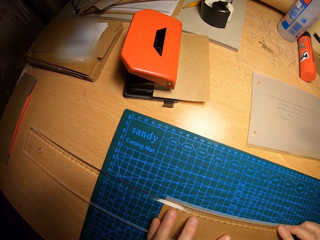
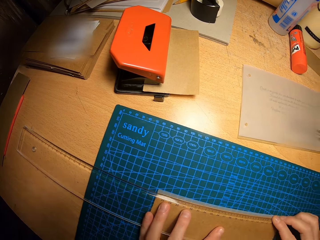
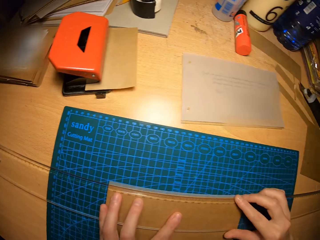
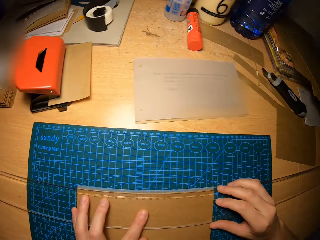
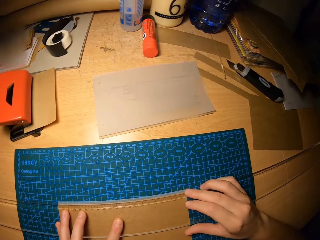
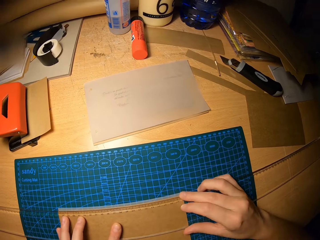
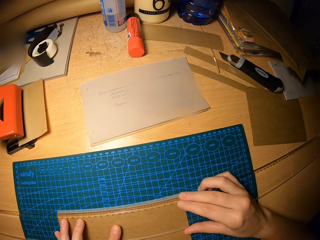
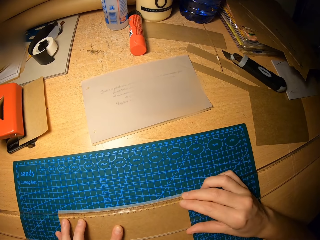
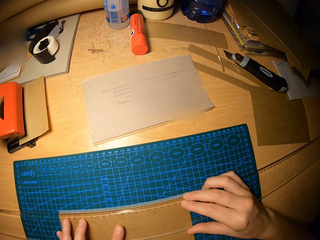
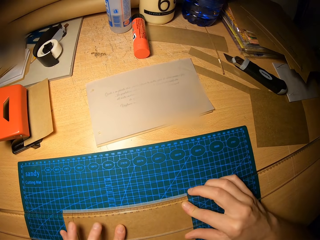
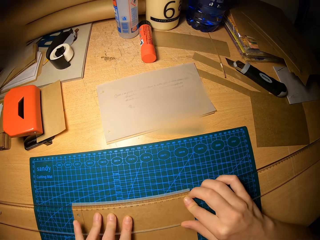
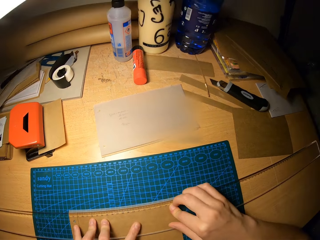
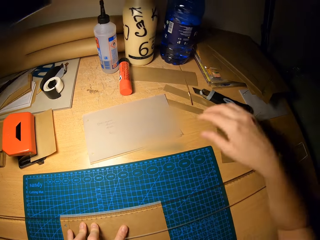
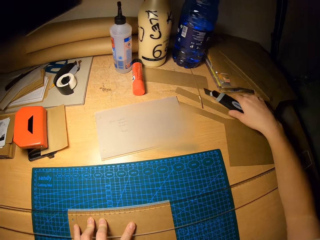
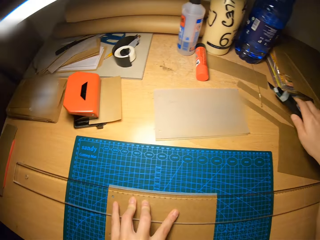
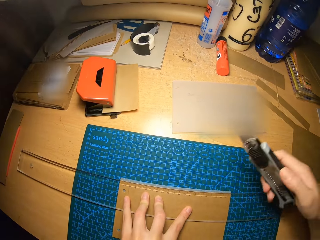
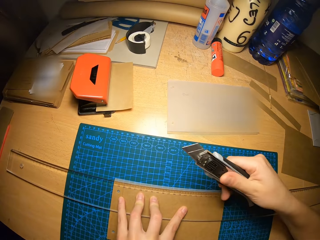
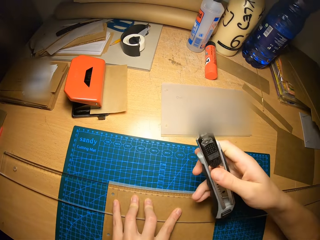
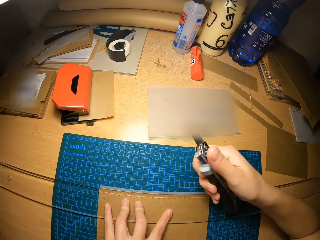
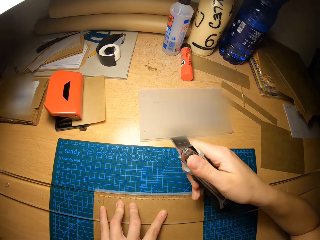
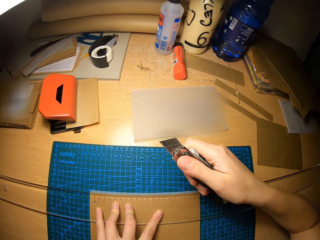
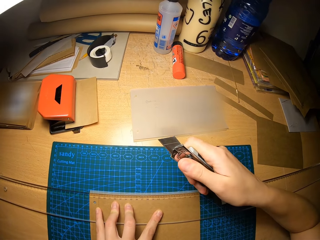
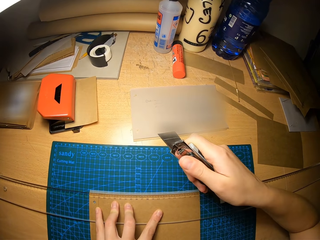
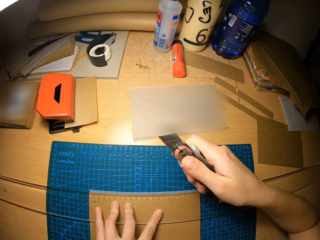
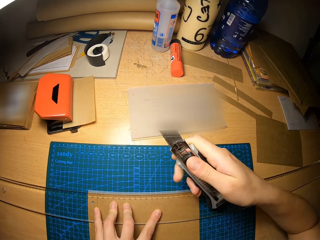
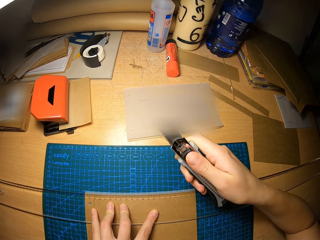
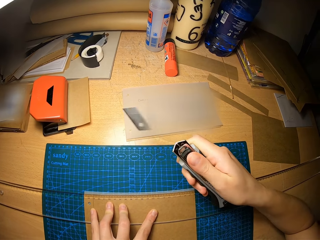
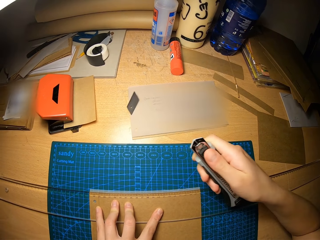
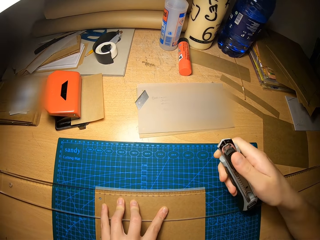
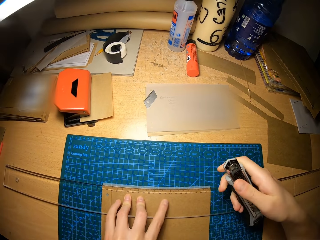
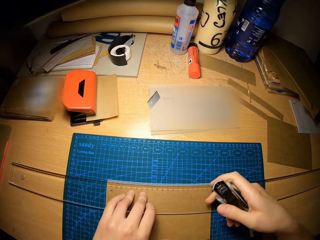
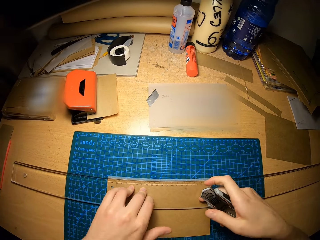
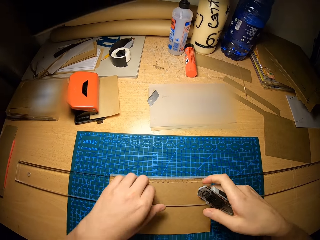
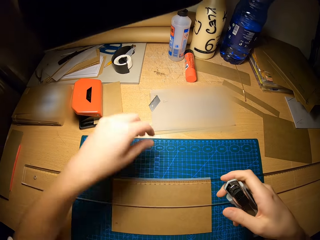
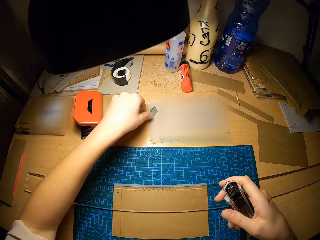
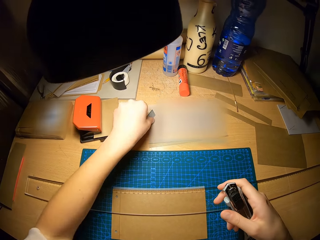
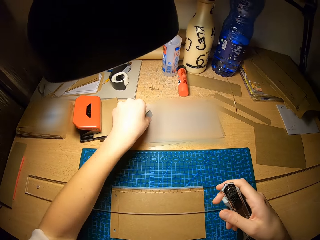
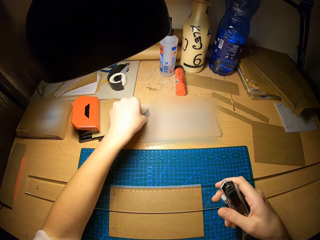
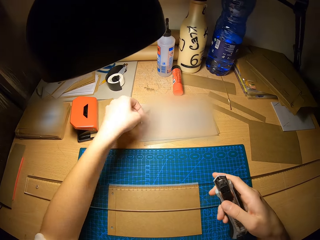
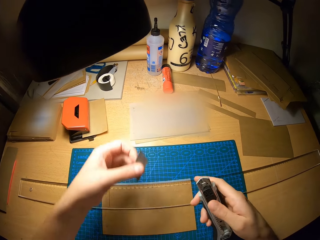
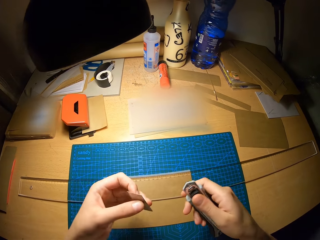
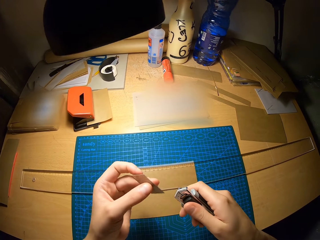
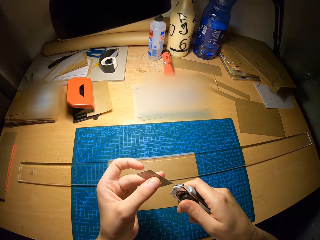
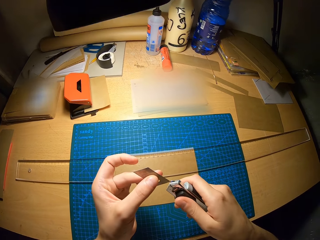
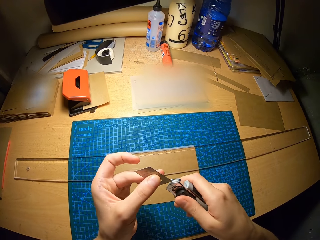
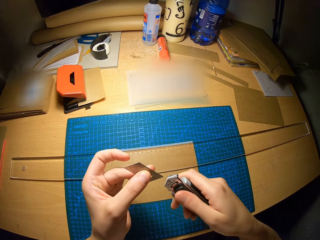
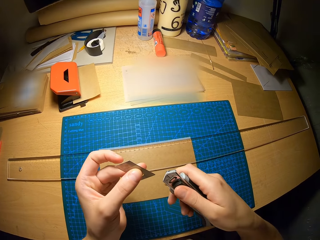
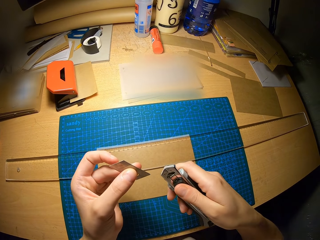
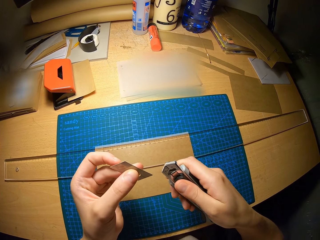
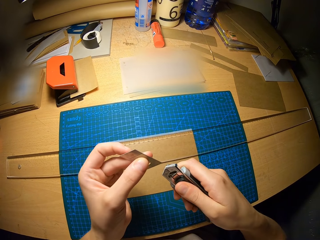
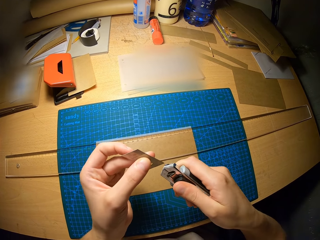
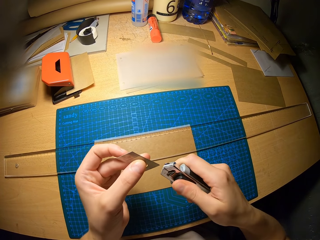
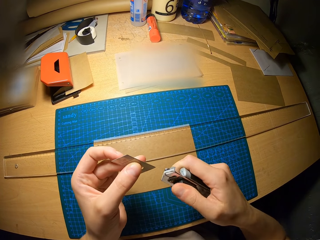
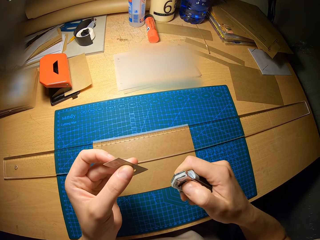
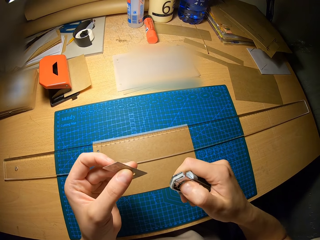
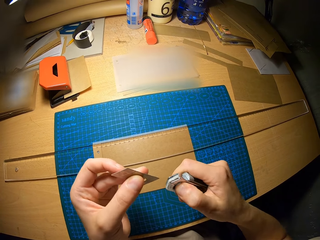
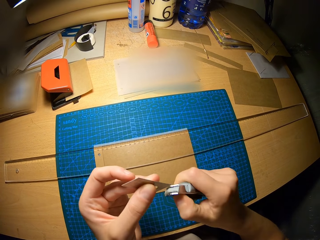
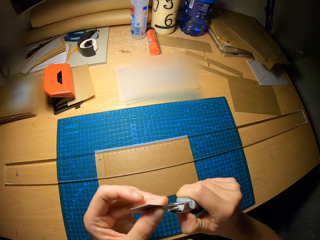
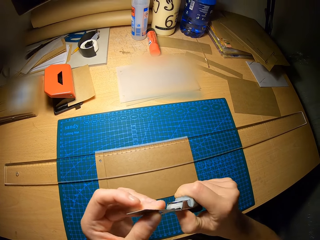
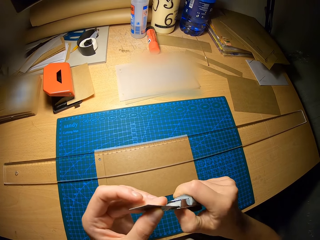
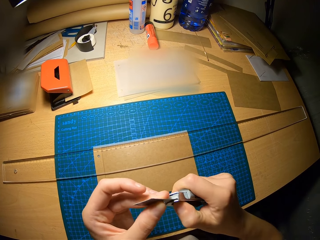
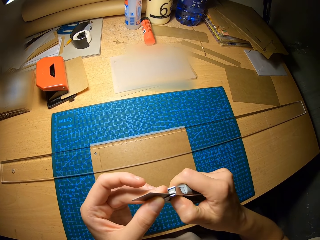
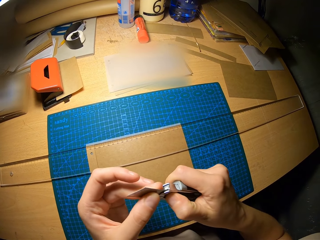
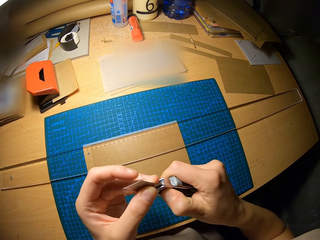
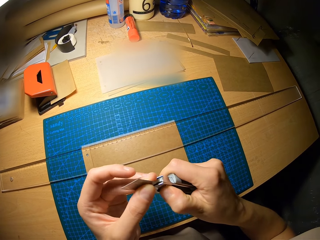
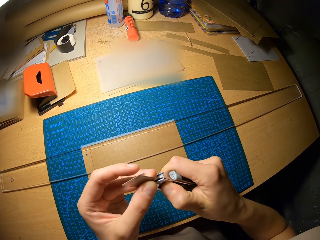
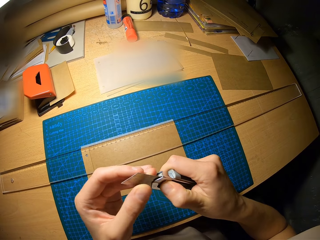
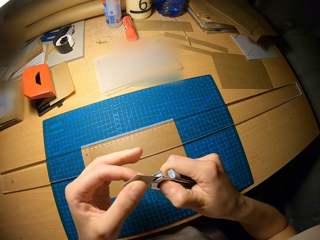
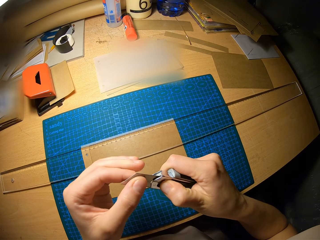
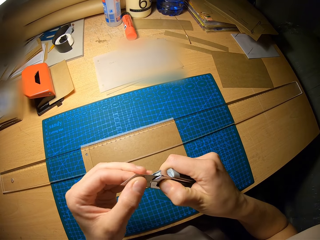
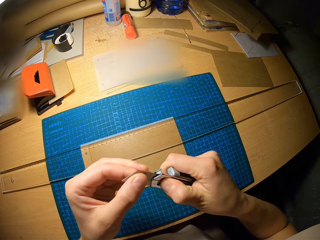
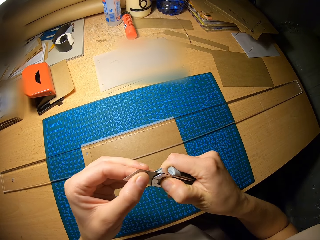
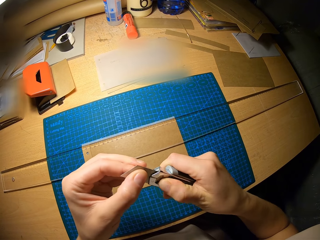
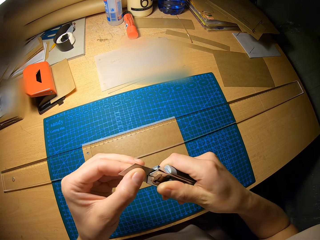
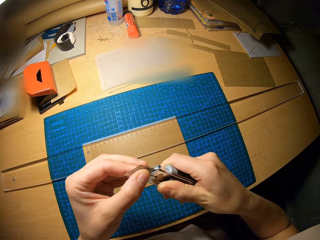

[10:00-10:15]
The camera wearer picks the snap off blade knife or utility knife from the table with his right hand. He opens the snap off blade knife with his right hand. He removes the blade. He picks up the blade from the crafts papers with his left hand. He inserts the blade into the snap off blade knife.

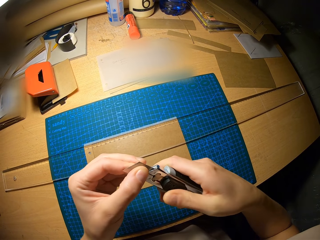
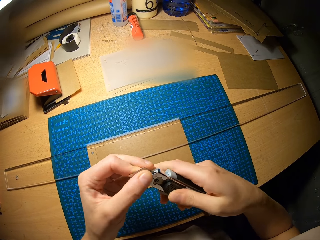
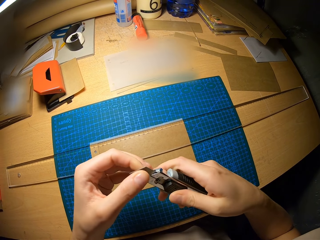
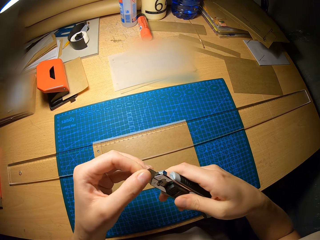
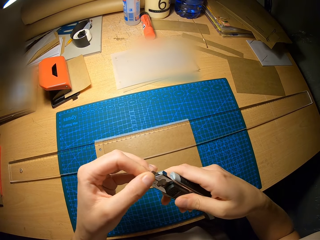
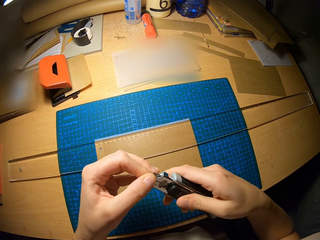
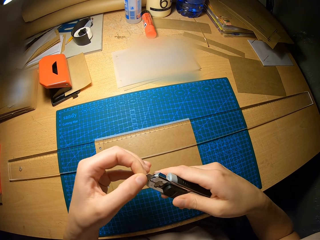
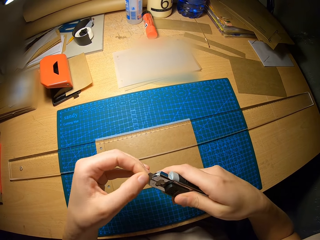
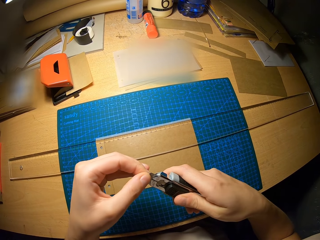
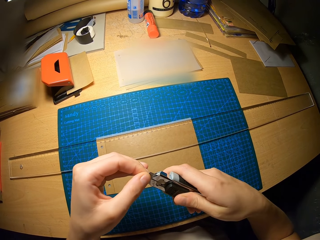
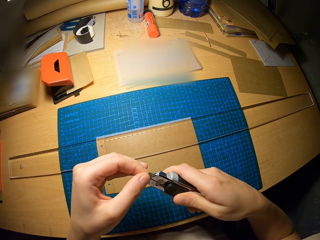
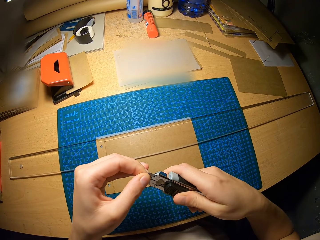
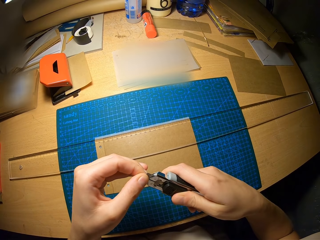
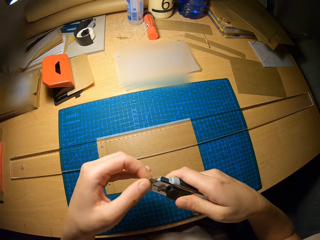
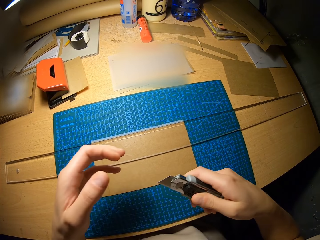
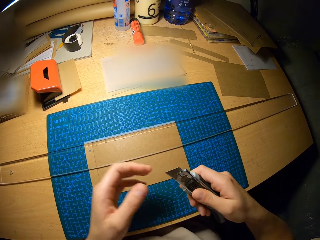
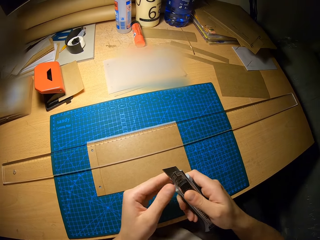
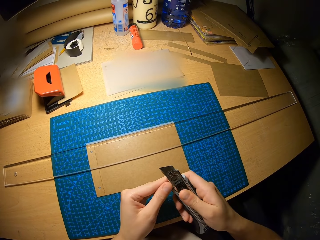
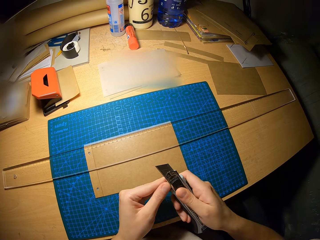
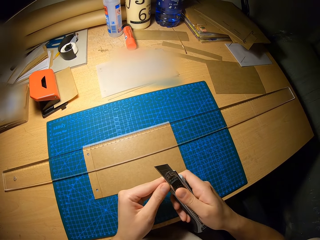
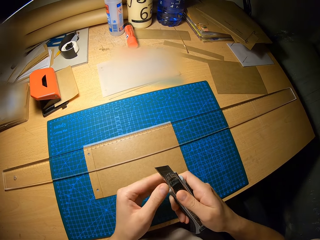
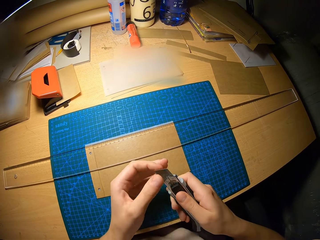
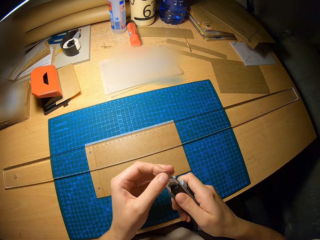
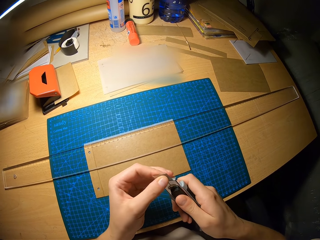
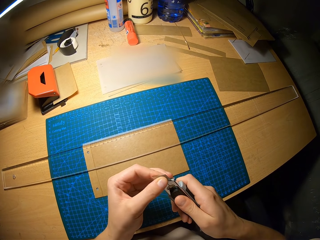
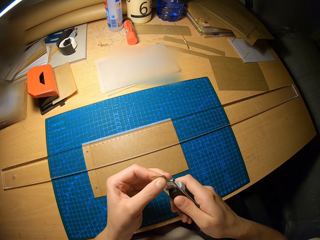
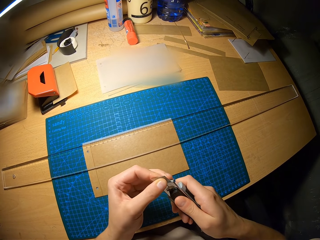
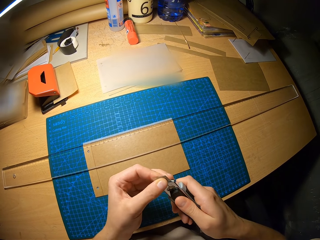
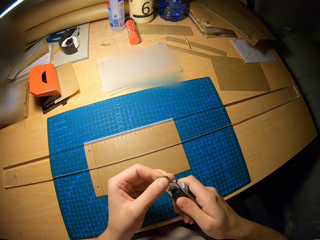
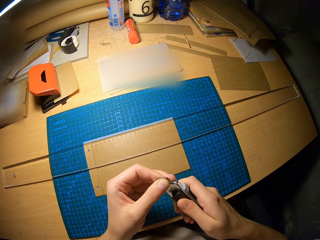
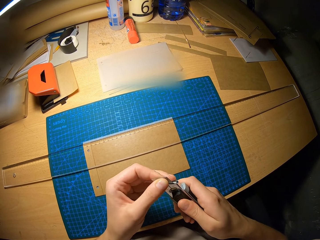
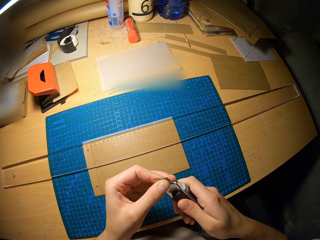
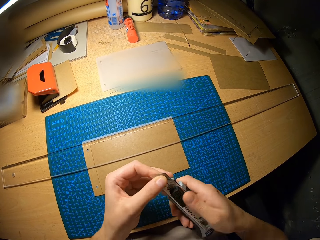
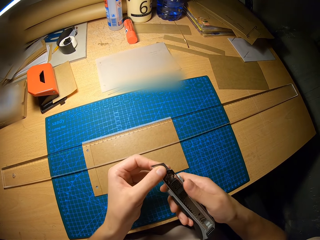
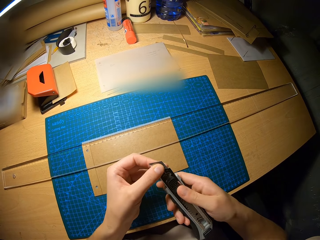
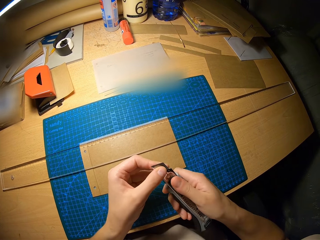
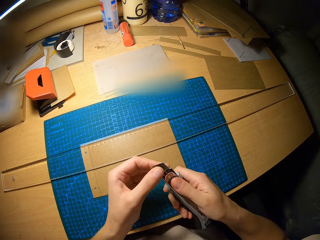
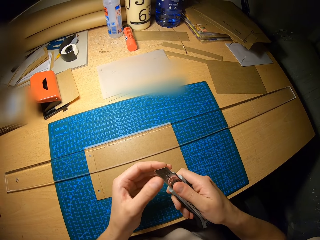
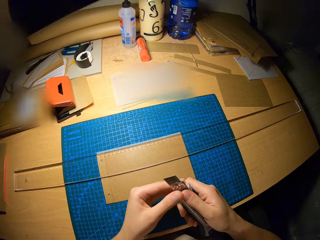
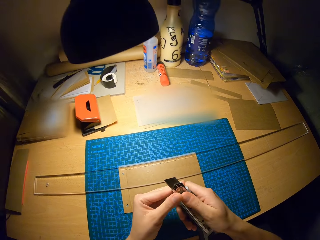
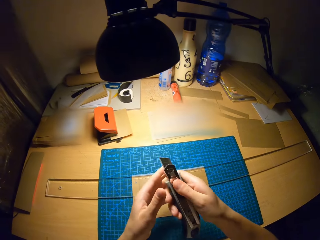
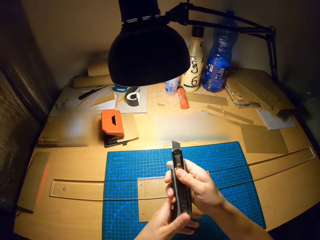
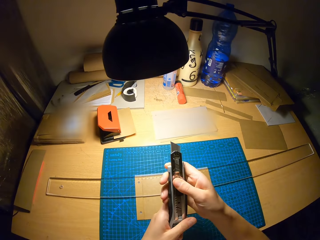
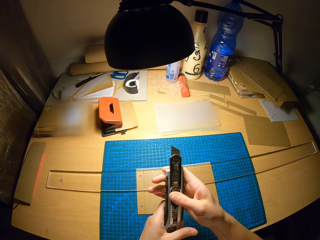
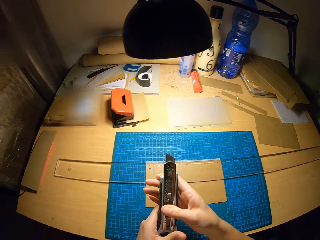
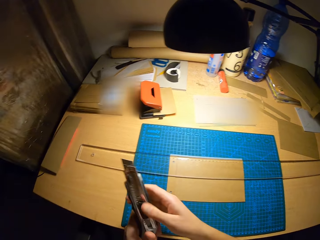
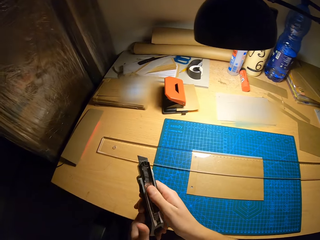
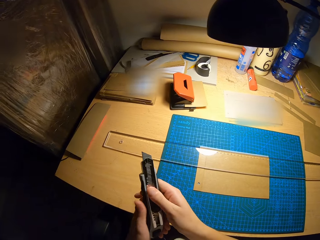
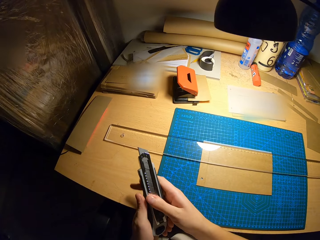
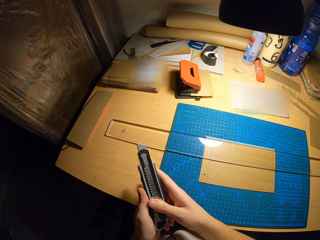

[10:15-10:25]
The camera wearer closes the snap off blade knife.
